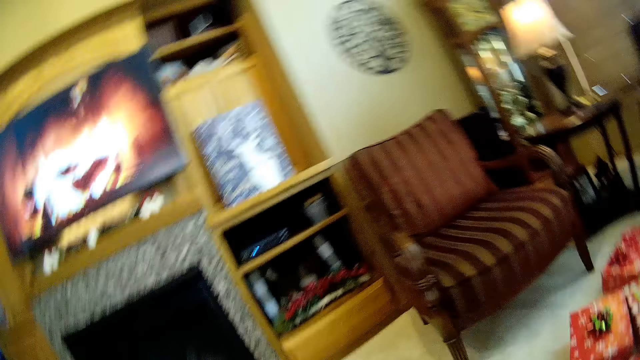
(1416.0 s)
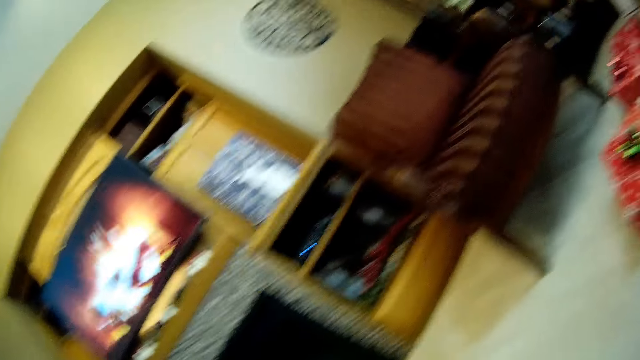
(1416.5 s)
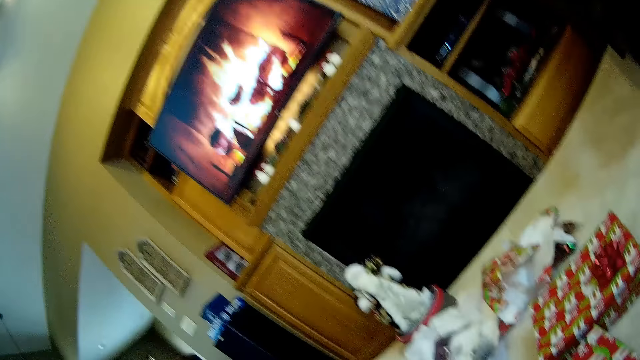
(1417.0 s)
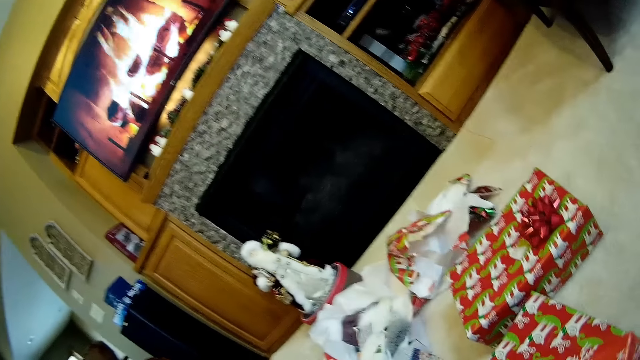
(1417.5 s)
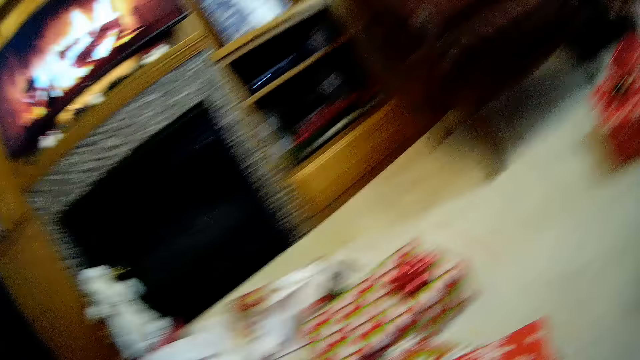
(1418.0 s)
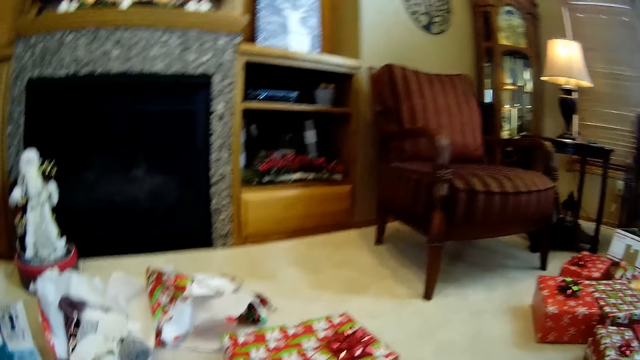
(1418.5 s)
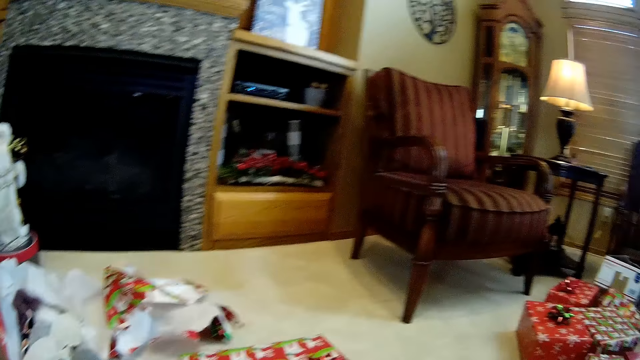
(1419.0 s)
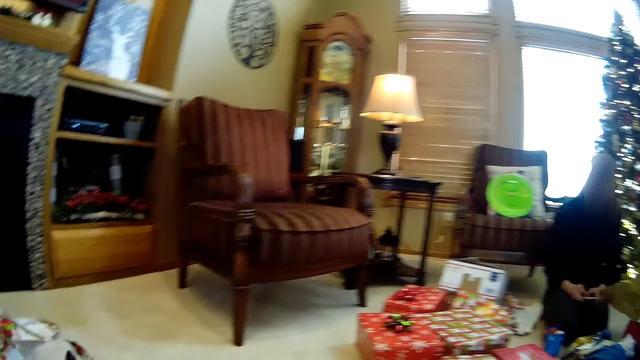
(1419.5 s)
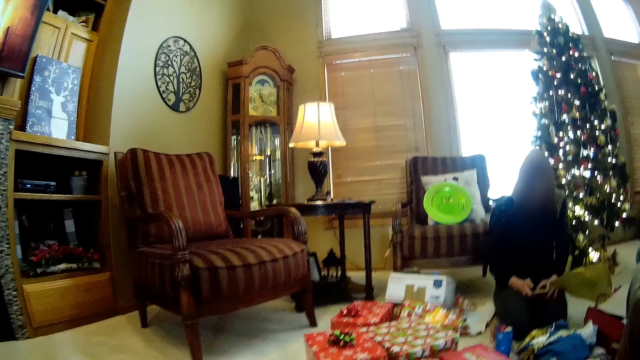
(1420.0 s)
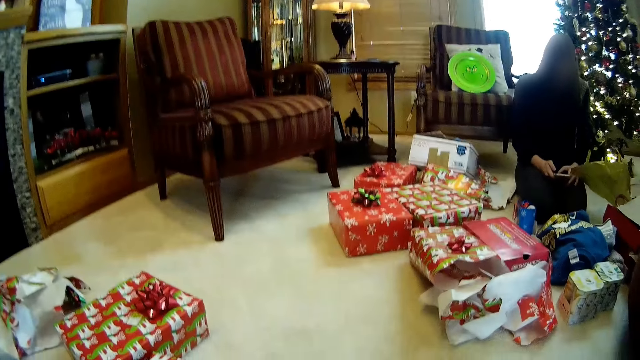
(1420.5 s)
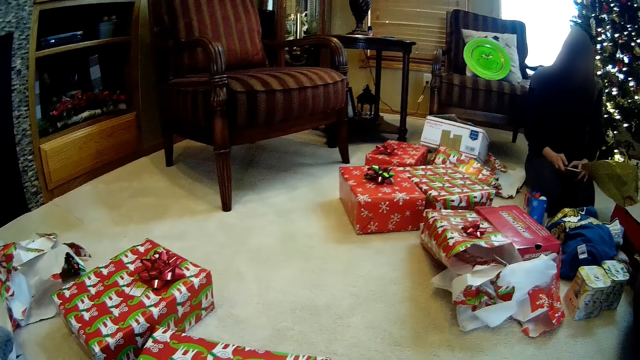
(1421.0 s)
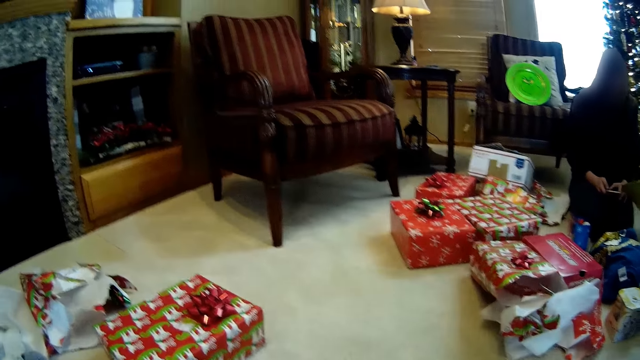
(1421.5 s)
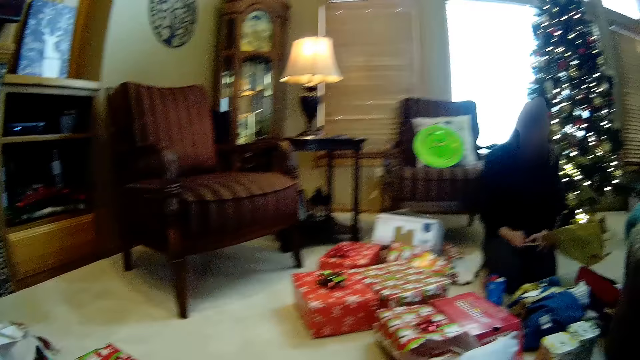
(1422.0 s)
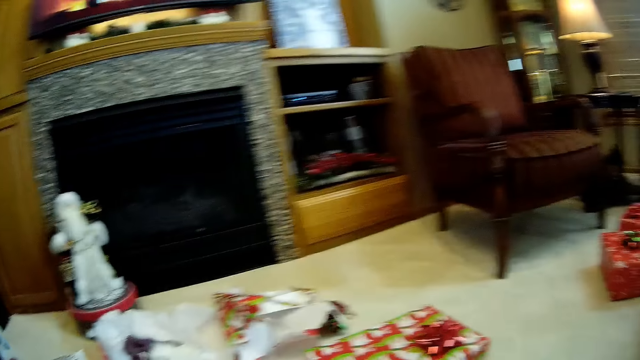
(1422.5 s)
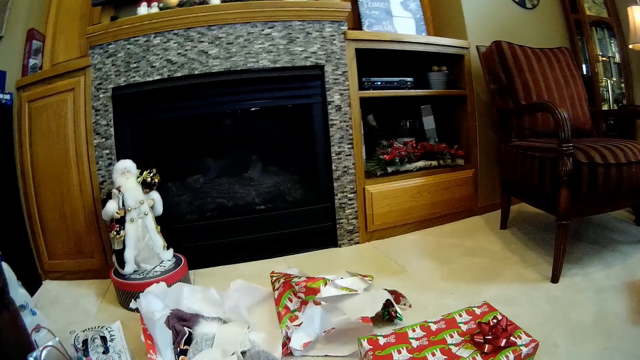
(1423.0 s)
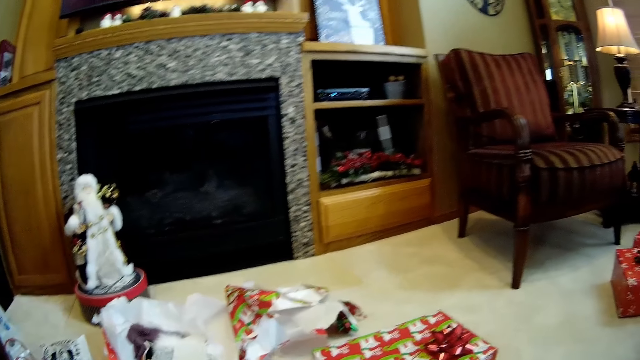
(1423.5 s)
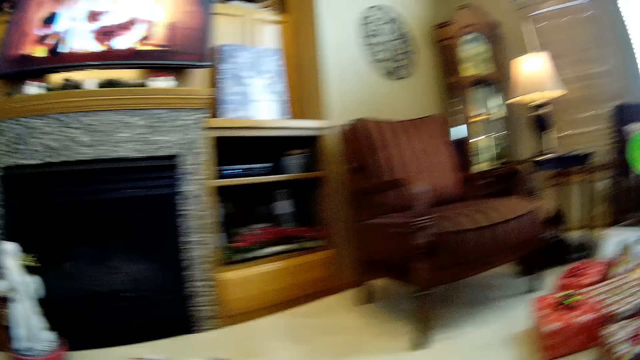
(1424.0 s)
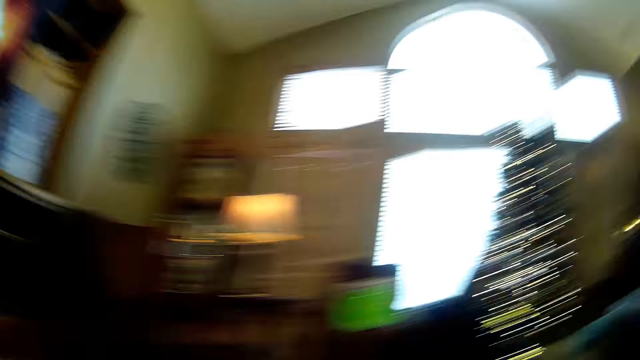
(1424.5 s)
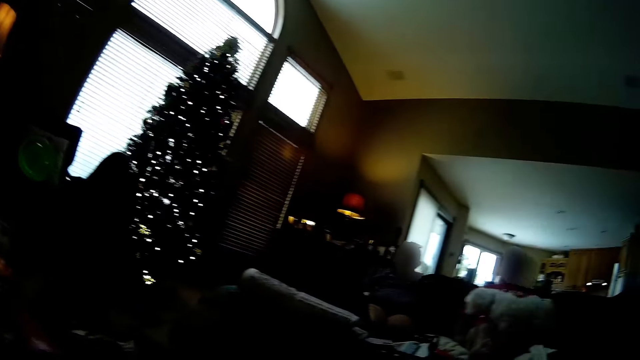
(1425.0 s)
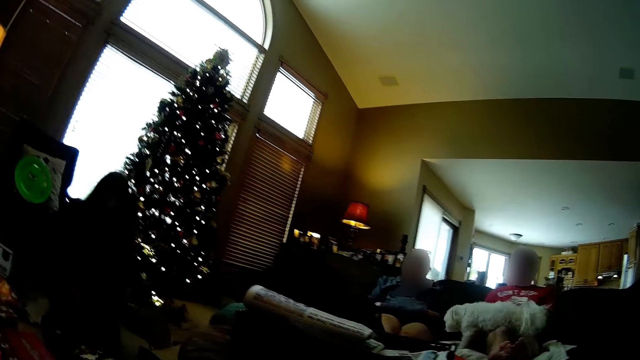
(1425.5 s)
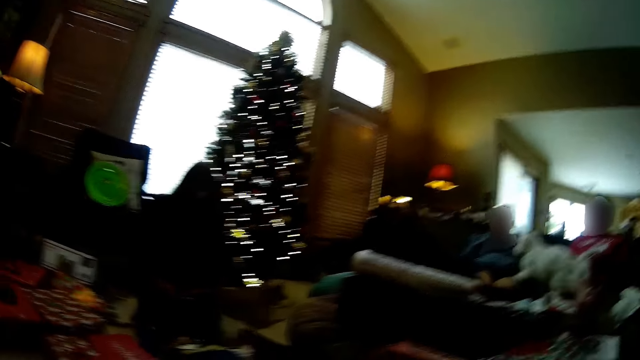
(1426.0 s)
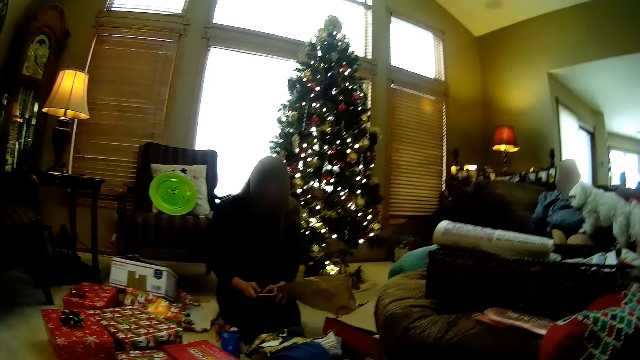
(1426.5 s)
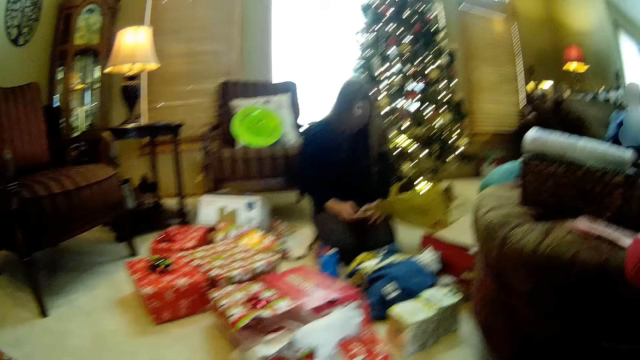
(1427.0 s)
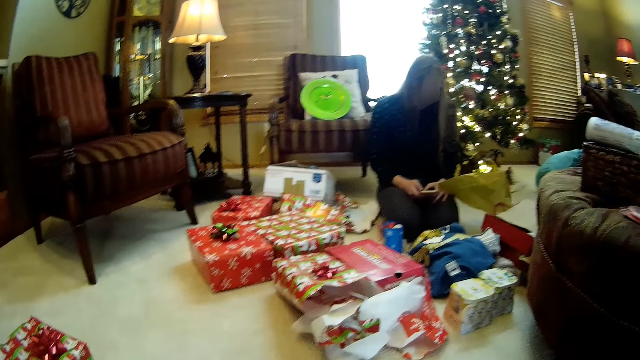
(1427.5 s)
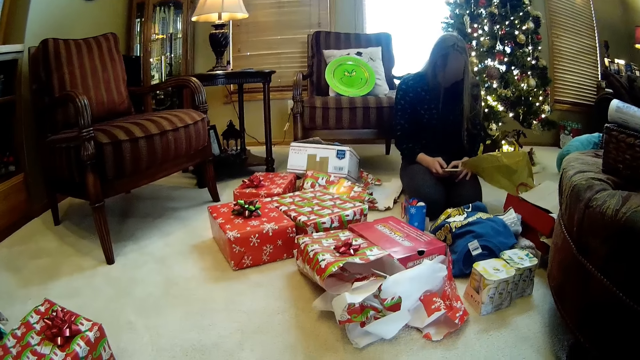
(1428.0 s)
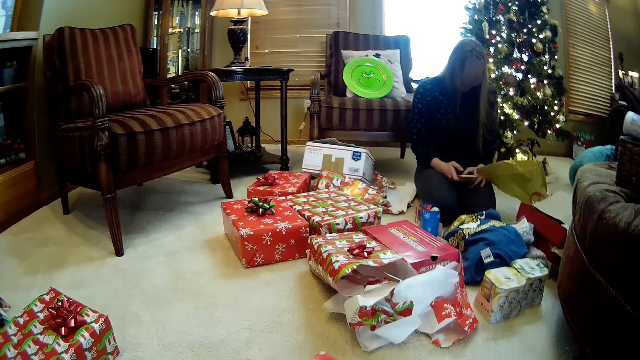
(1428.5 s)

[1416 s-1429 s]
The camera wearer looks around the room. A white dog climbs on the man's lap.

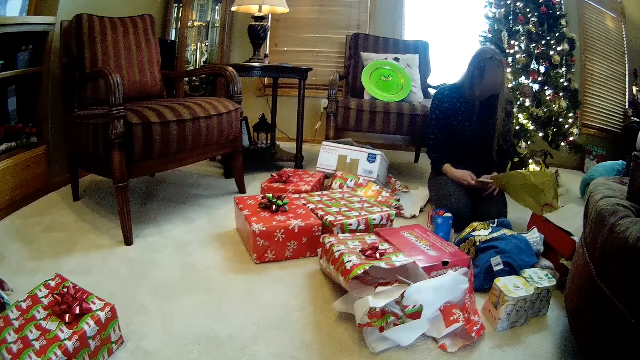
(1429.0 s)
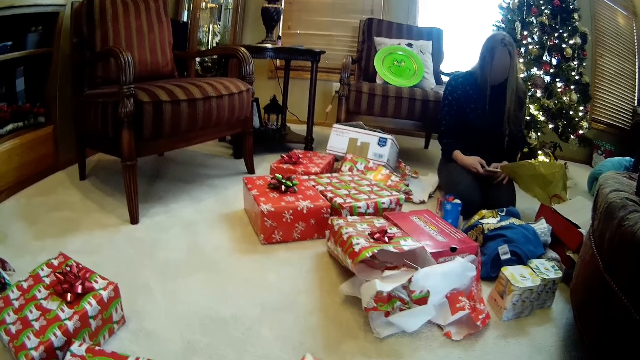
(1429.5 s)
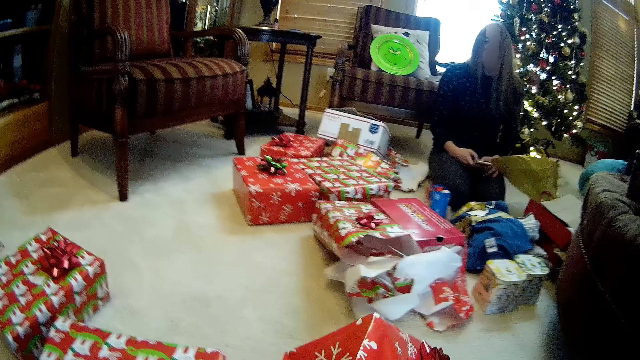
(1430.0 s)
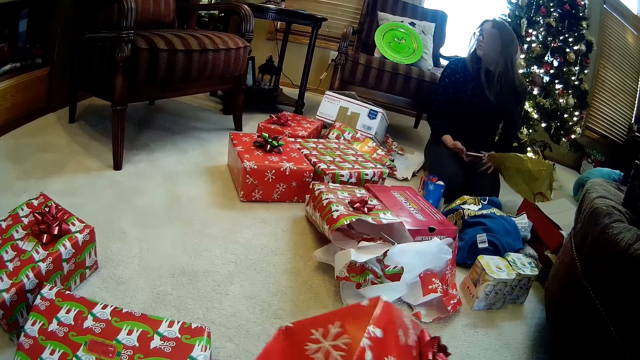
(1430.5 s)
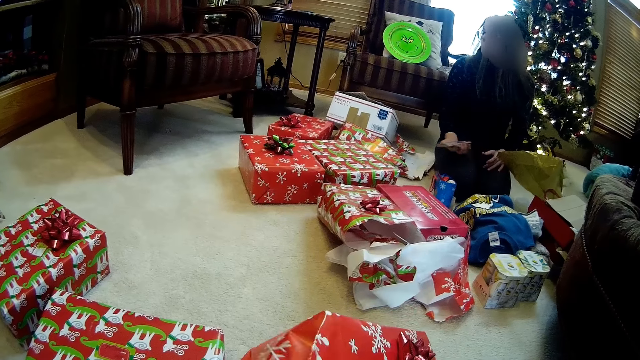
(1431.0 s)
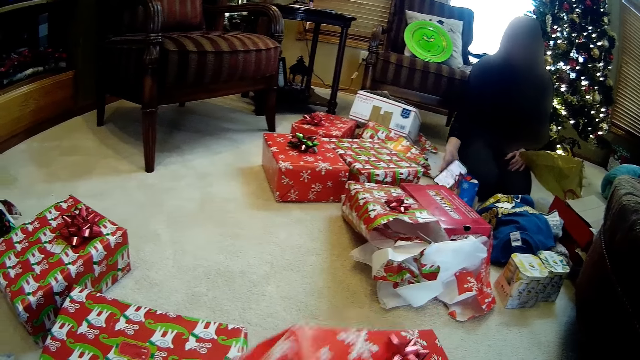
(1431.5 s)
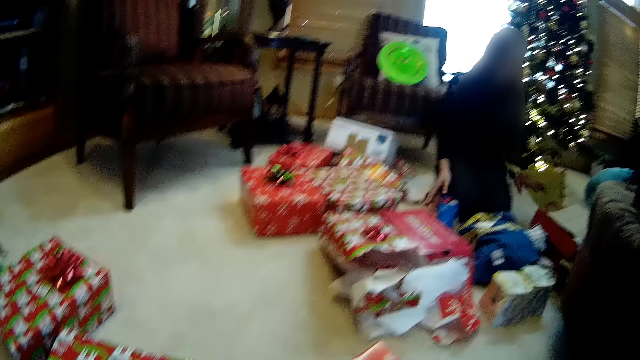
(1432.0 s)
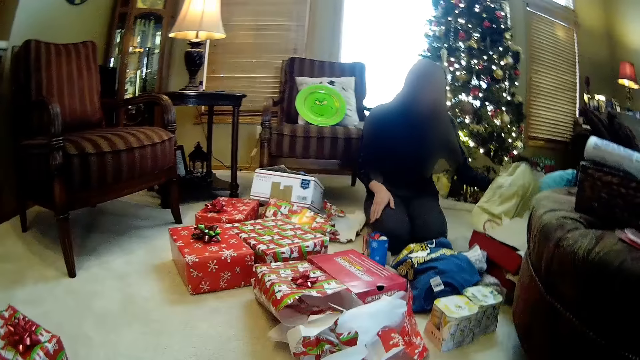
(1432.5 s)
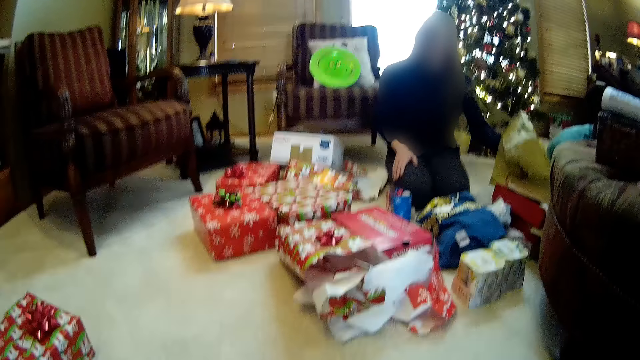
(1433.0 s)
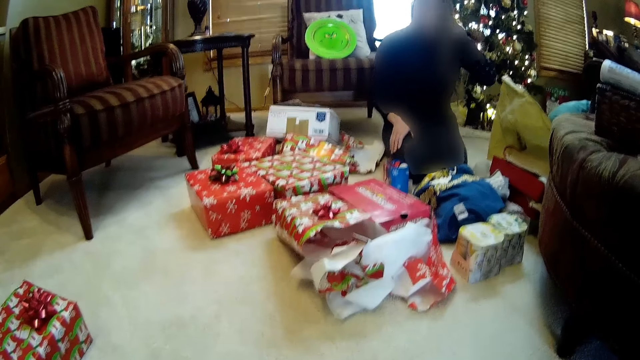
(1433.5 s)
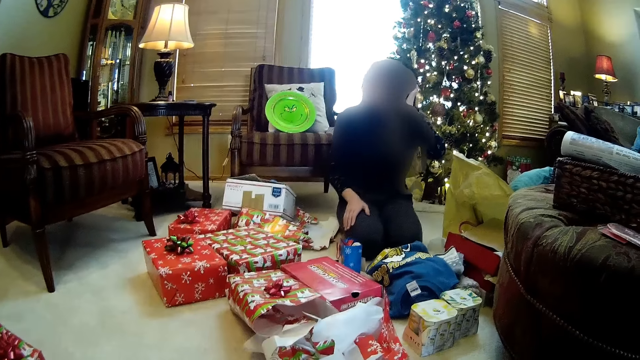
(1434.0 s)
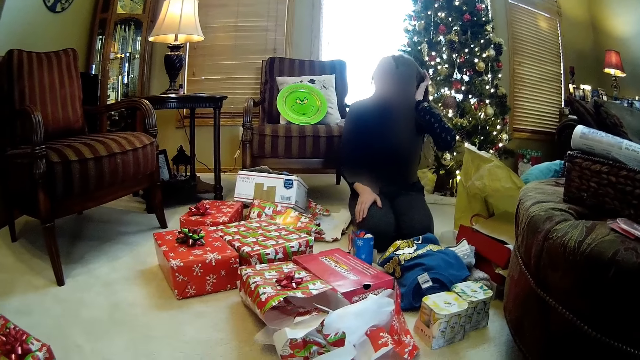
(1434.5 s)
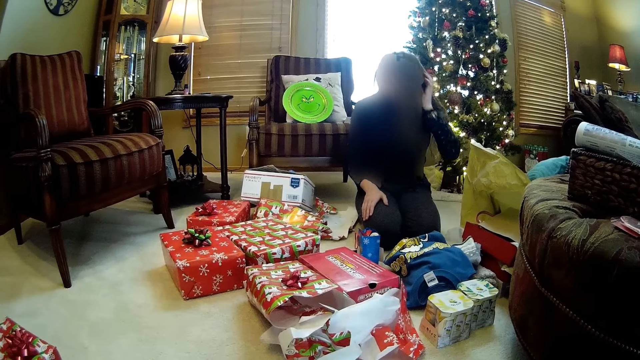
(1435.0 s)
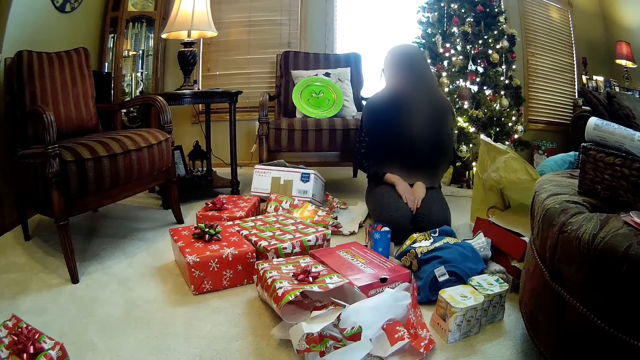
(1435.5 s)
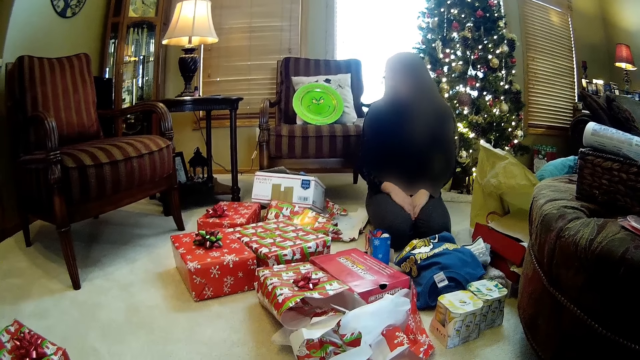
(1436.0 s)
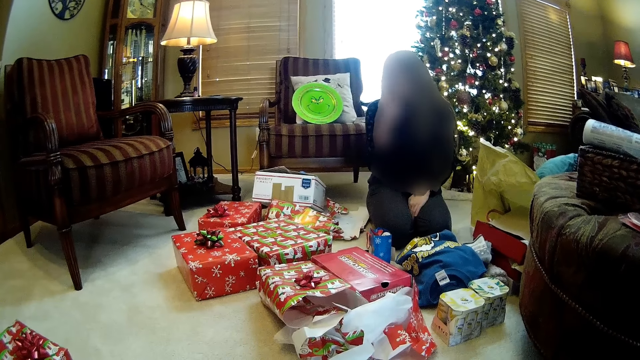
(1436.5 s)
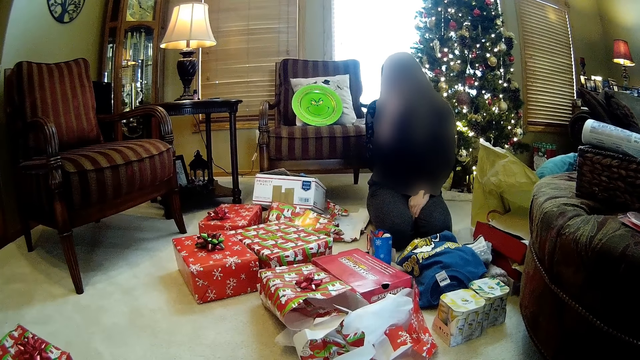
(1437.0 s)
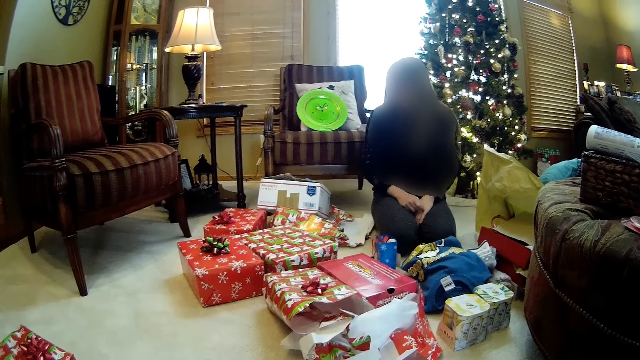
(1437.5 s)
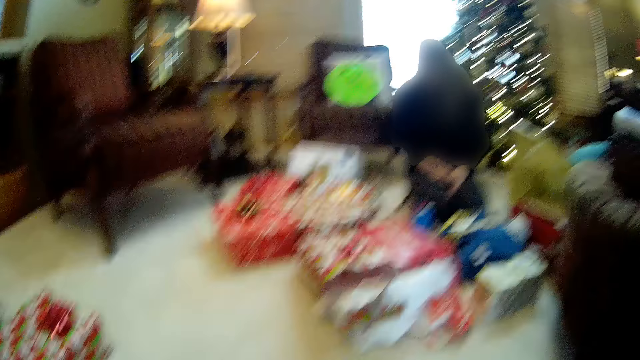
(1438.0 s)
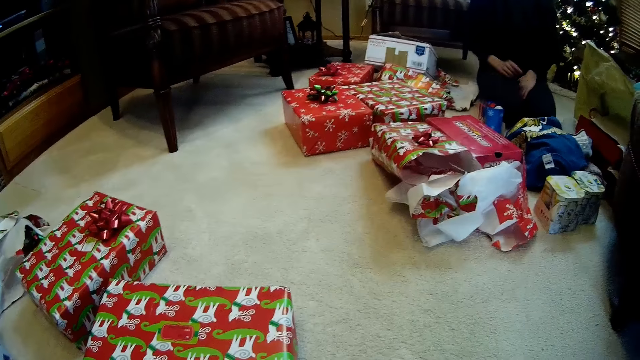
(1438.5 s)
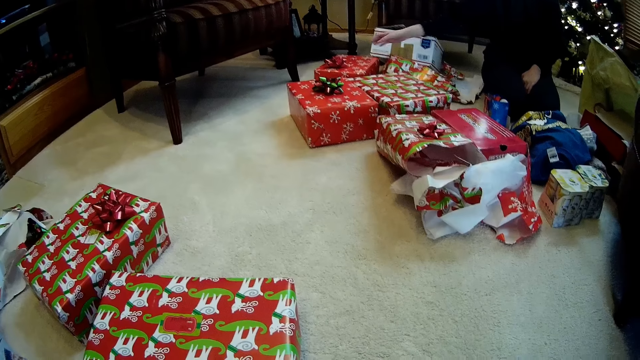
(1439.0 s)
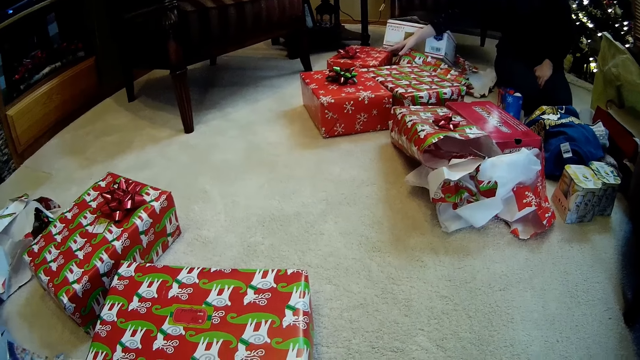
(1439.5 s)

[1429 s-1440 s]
A lady uses her phone. The lady drops the phone on the floor with her right hand. The lady touches a paper on the floor. The lady touches her hair with her left hand. The lady rests her hands on her lap. The lady touches her nose. The lady rests her hands on her lap. The lady touches a box with her right hand.
